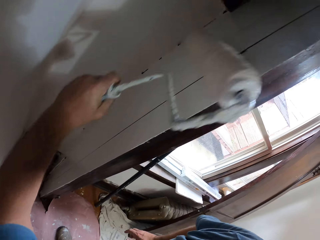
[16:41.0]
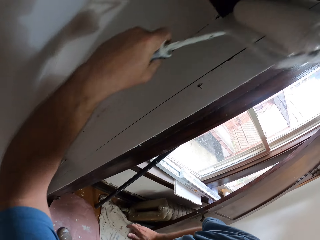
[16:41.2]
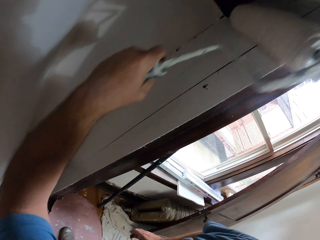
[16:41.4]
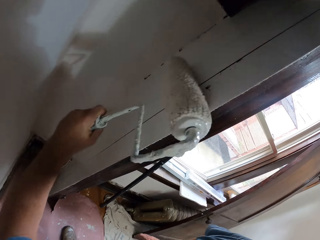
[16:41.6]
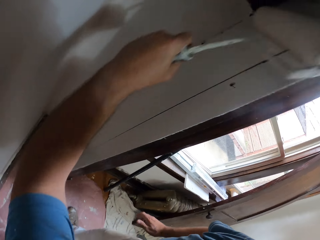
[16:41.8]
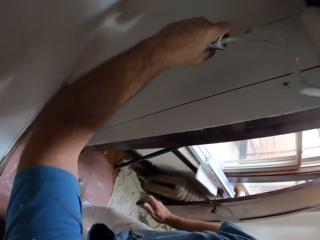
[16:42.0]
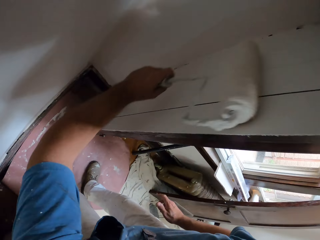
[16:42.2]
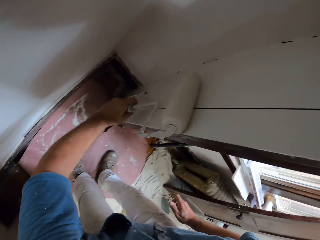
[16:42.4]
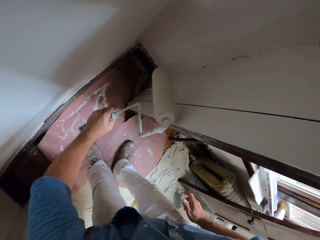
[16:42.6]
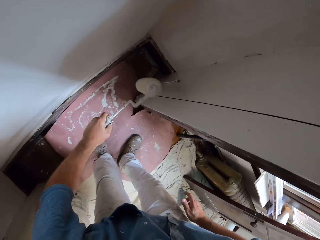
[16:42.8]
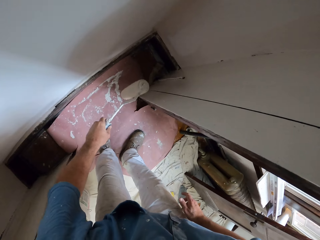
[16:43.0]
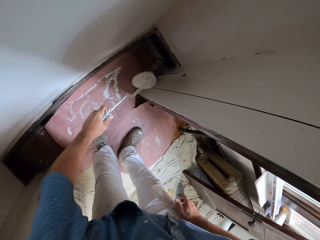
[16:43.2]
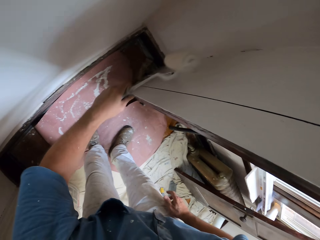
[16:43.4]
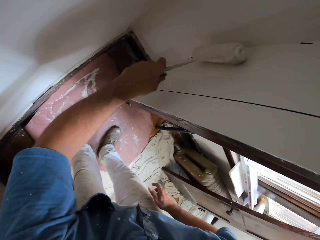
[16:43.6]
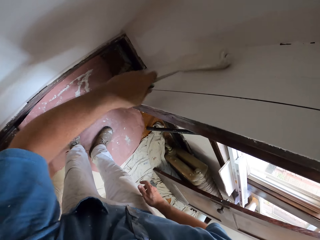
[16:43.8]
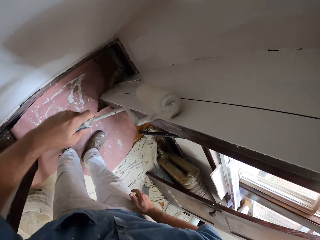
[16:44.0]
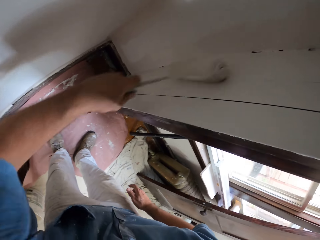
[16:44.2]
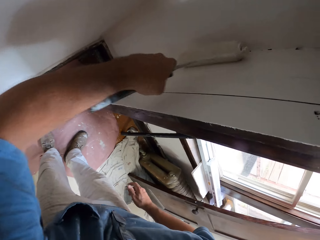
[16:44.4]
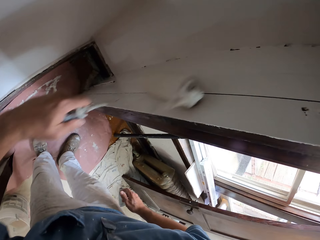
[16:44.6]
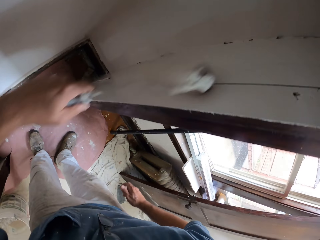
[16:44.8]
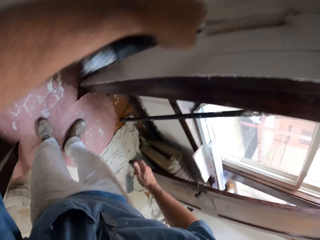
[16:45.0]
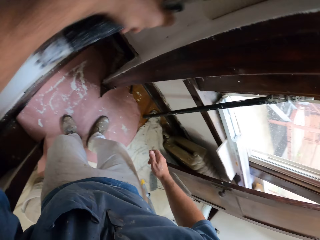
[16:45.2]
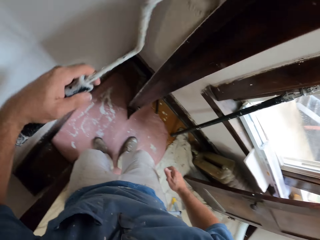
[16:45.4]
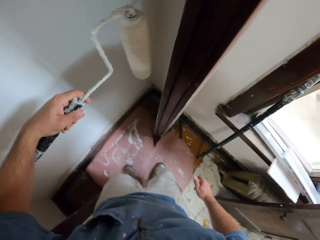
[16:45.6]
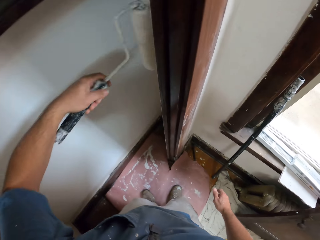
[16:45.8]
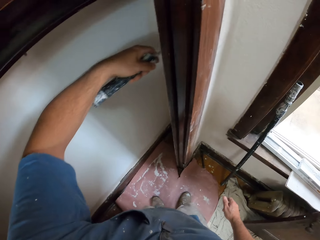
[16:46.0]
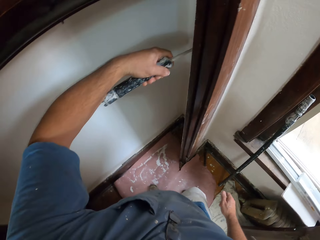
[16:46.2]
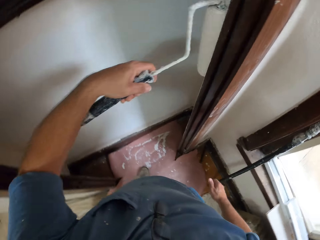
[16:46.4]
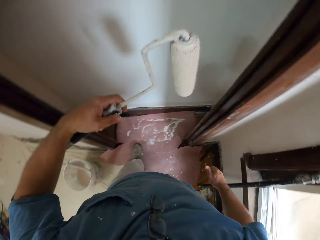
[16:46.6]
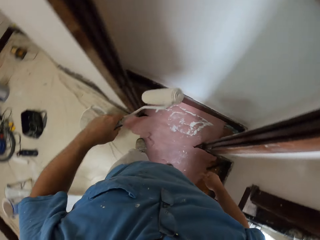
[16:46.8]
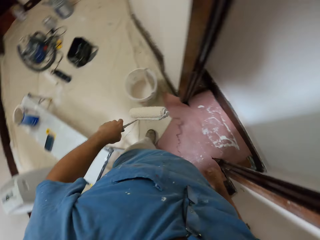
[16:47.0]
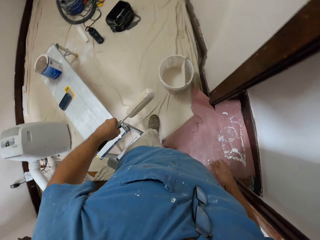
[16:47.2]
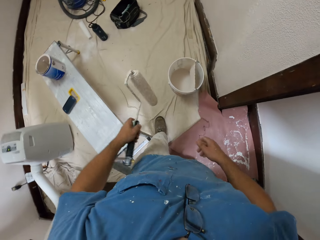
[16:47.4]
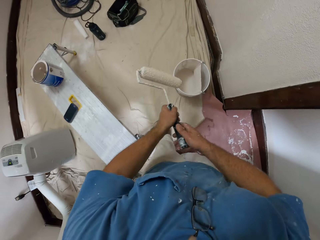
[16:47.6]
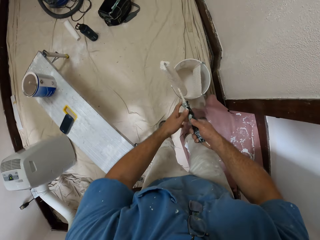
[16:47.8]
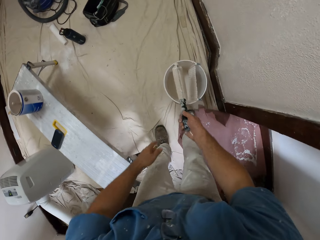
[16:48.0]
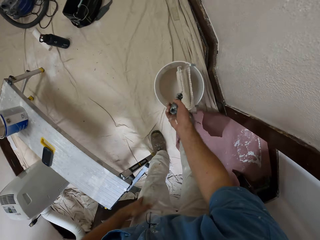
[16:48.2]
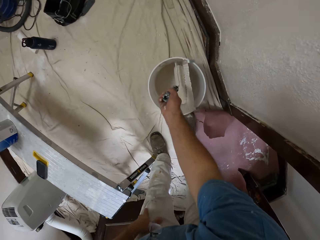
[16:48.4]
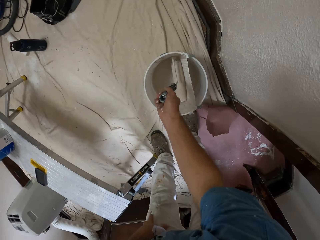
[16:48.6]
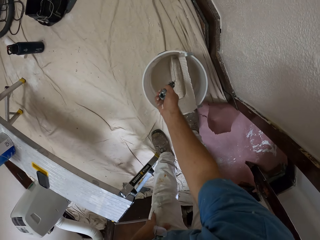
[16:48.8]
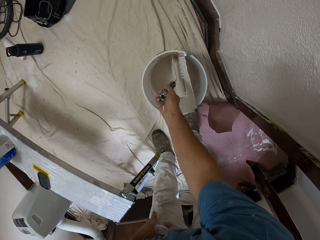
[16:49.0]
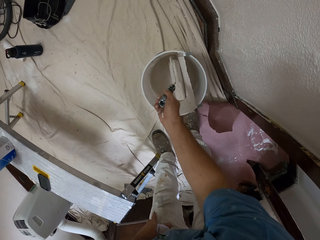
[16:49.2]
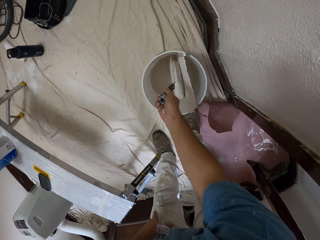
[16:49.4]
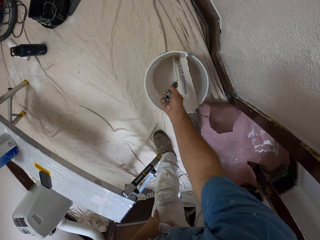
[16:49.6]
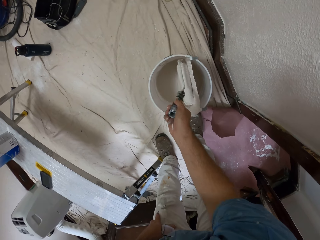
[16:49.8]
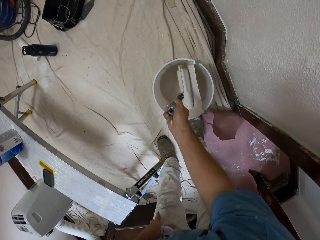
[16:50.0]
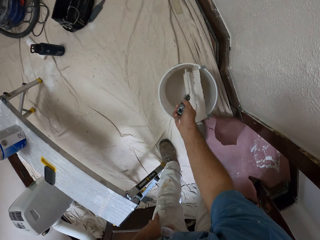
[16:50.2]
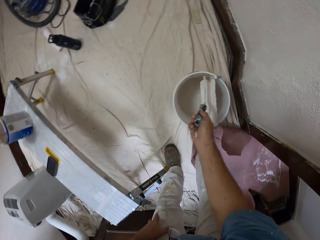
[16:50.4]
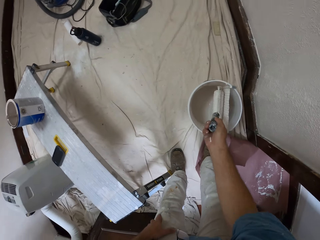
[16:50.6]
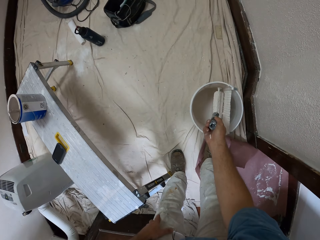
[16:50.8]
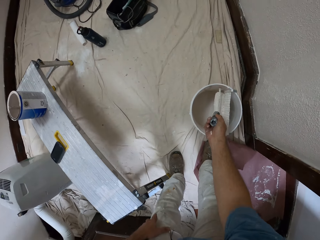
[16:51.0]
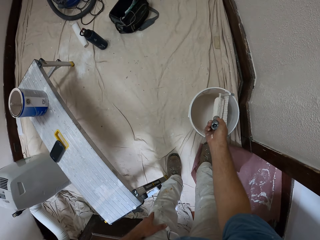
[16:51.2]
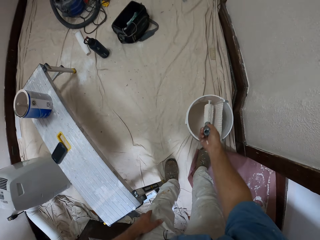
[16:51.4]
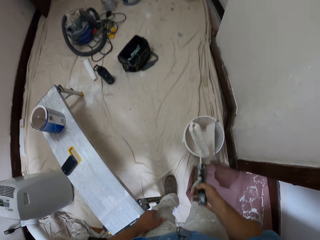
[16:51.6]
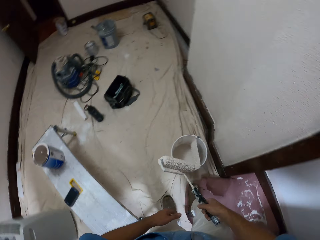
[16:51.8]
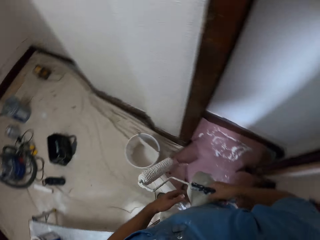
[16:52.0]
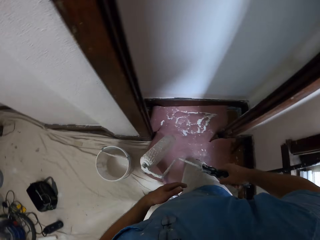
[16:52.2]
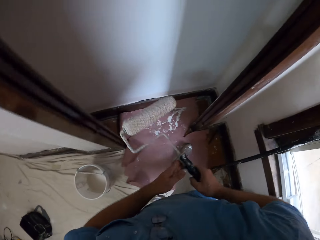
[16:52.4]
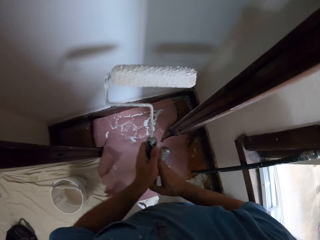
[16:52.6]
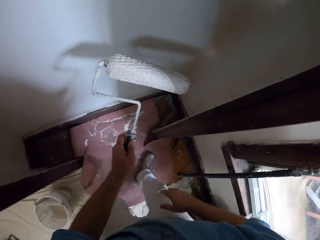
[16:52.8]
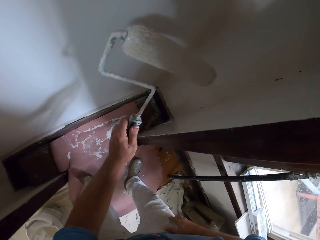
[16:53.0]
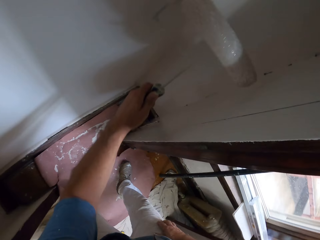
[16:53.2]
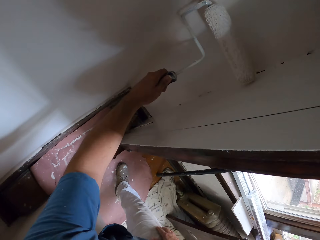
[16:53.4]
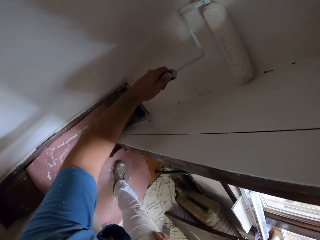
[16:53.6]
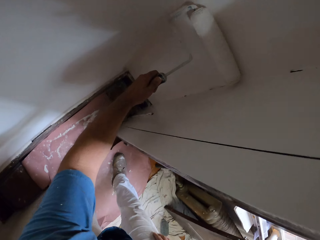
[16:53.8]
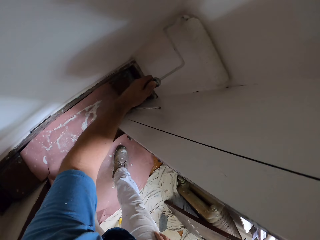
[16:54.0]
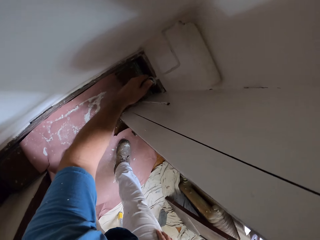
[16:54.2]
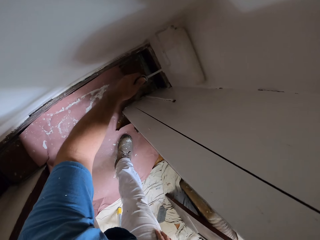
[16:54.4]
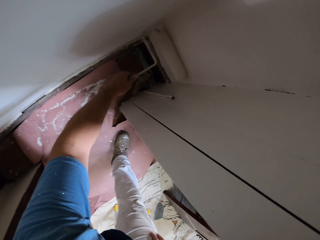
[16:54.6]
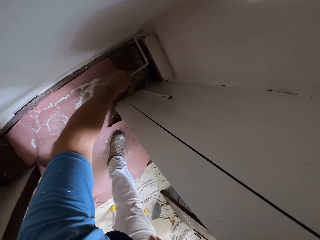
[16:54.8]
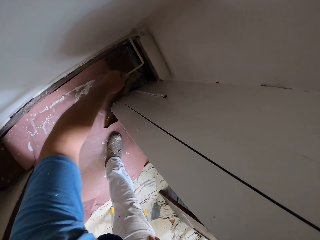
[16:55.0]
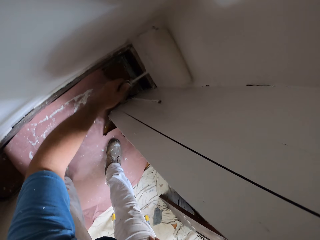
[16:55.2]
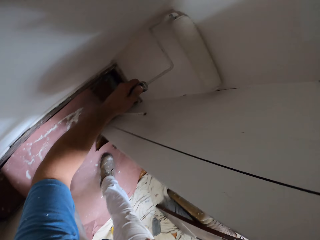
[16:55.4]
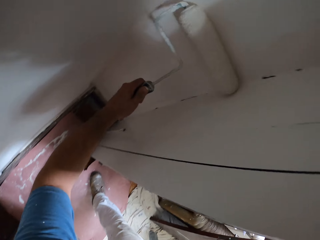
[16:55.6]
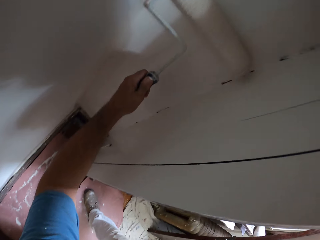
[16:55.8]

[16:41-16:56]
The camera wearer stands up. He lowers the paint roller and moves towards the bucket of paint. He passes the paint roller to his right hand. He dips the paint roller into the paint bucket. He rolls the paint roller in the bucket of paint. He removes the paint roller from the paint bucket. He moves away from the bucket of paint. He passes the paint roller to his left hand. He moves his hand towards the wall. He paints the wall with the paint roller.

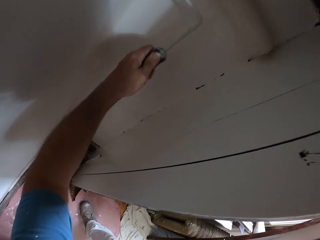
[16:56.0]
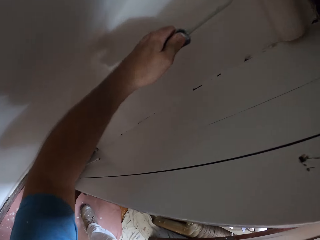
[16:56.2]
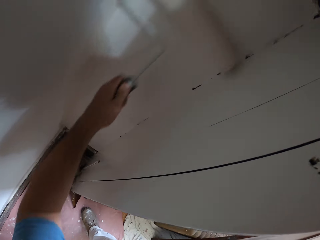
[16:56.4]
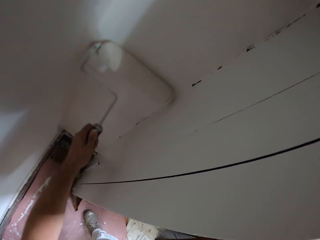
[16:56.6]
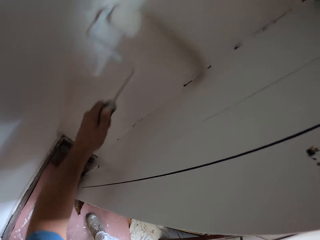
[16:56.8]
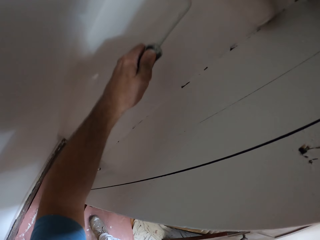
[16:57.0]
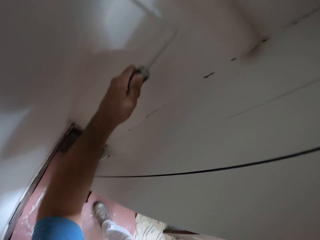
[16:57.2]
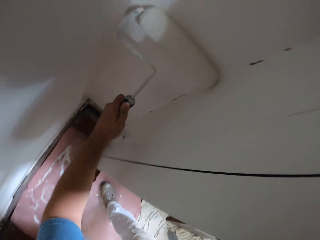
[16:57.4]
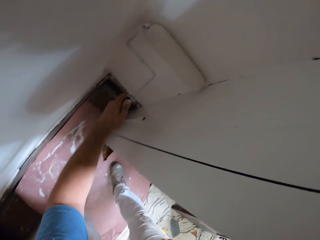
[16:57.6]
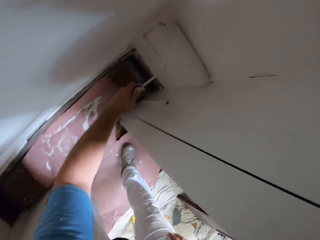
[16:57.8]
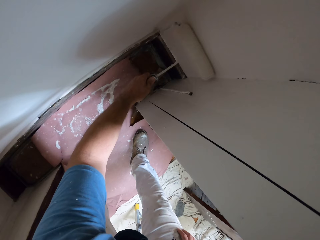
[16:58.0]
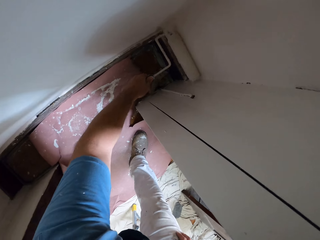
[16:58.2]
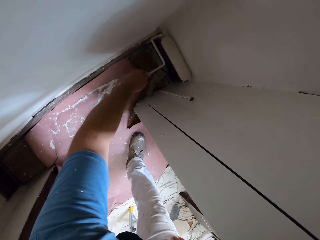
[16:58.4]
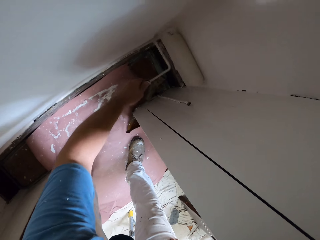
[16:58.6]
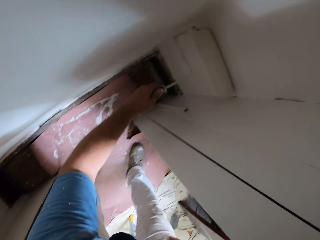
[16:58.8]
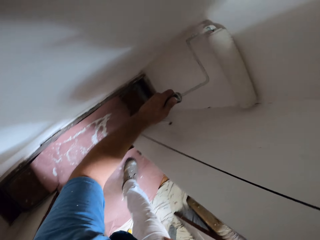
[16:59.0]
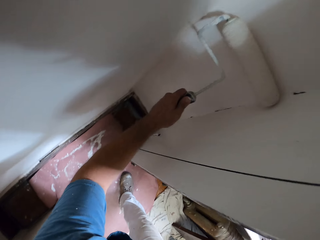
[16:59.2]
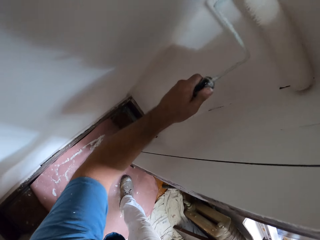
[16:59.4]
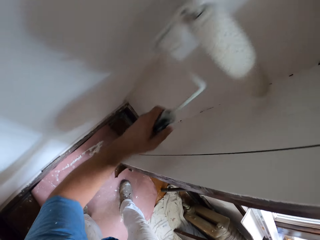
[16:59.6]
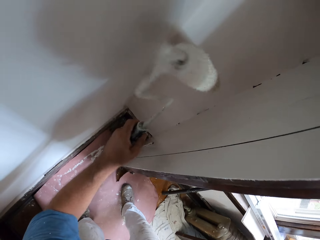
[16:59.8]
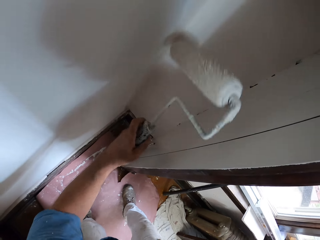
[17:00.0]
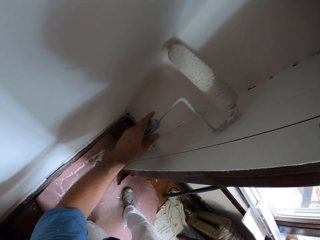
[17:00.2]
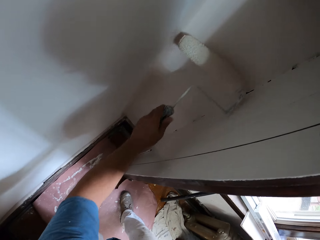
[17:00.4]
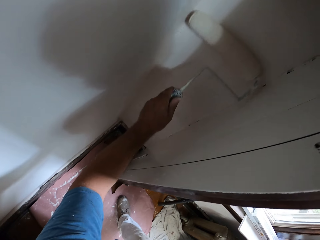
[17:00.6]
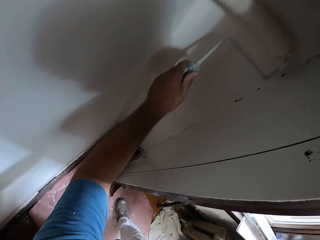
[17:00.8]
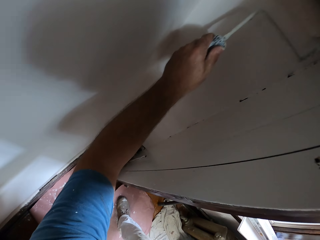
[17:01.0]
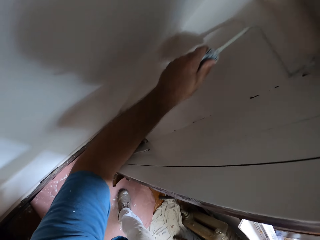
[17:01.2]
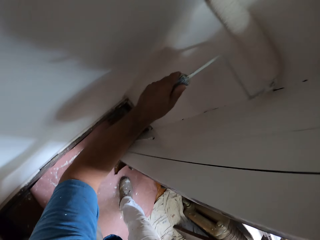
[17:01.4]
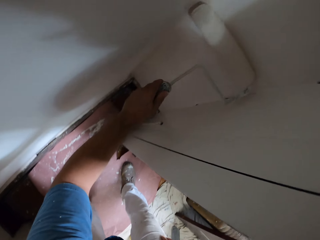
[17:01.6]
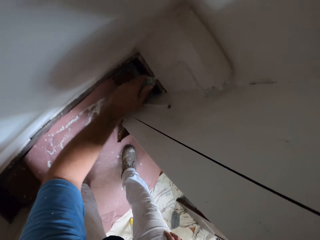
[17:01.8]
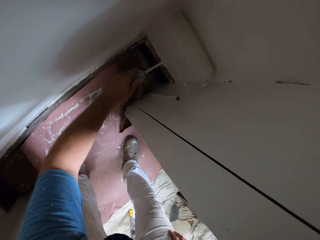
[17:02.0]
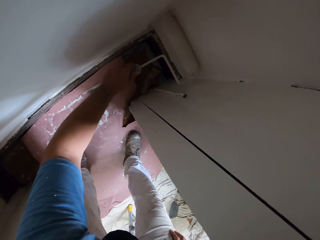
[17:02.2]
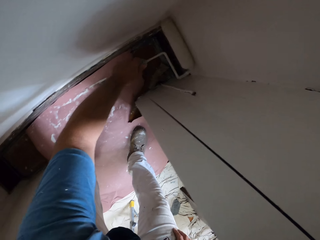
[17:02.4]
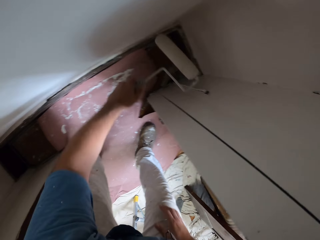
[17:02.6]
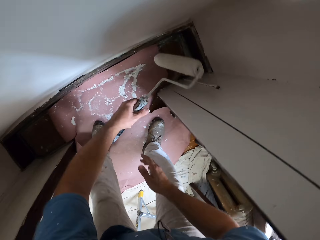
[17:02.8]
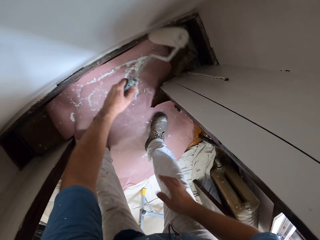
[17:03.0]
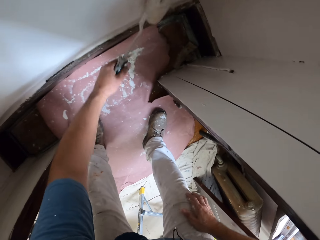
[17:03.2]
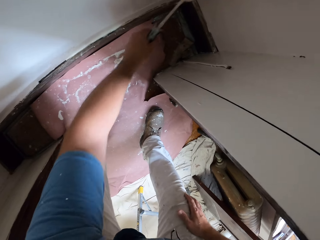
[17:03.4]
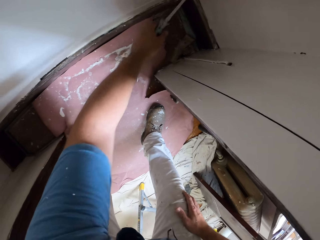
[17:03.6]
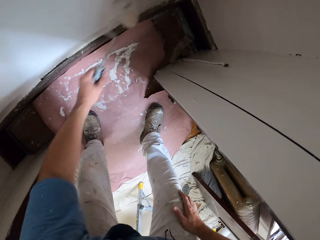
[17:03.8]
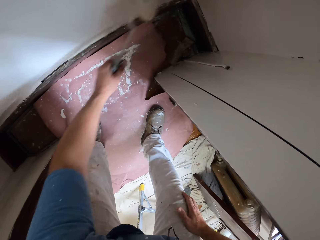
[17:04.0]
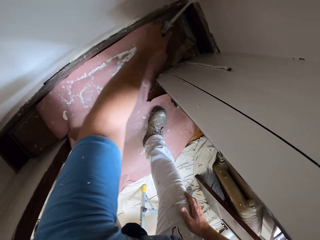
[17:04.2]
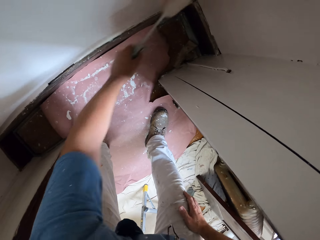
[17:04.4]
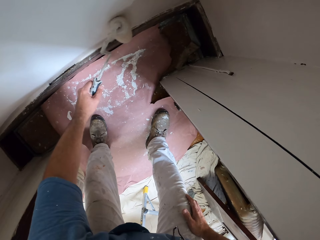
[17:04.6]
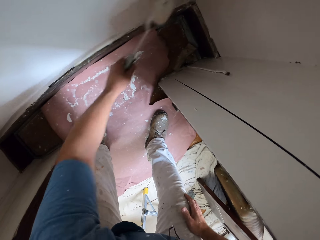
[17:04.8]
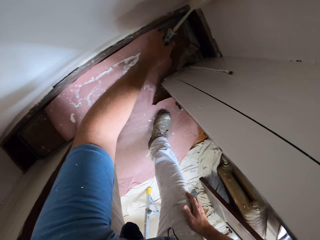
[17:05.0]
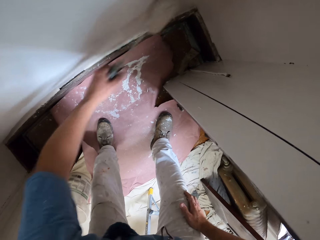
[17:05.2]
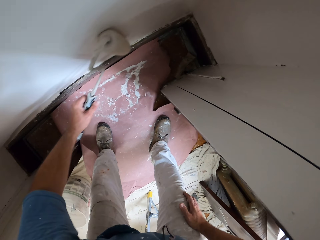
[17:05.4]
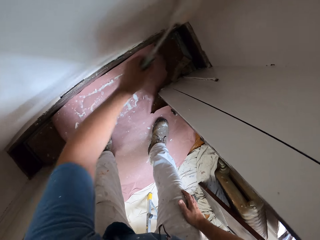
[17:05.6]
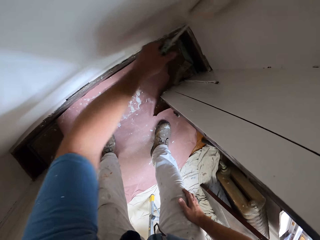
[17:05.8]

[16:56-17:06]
The camera wearer lowers his hand. He holds his knee with his hand. He paints the wall with a paint roller.
